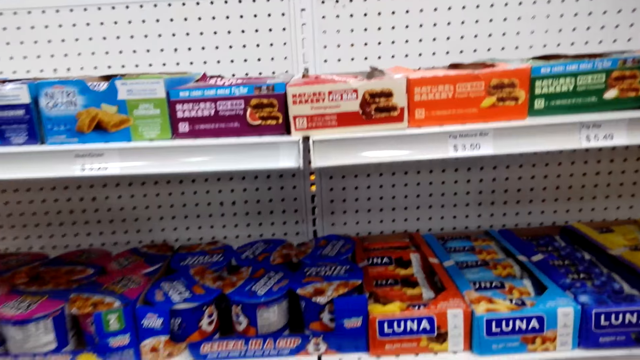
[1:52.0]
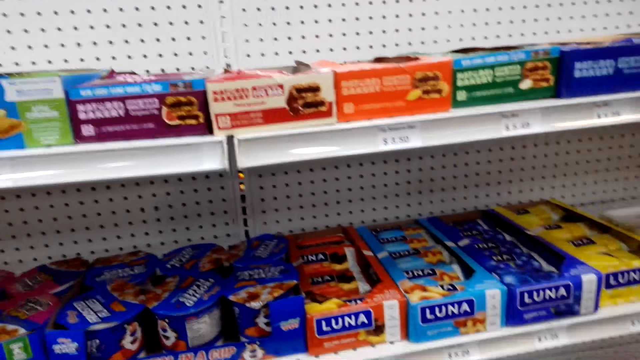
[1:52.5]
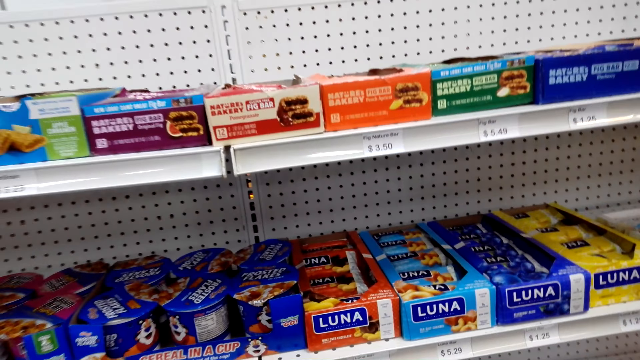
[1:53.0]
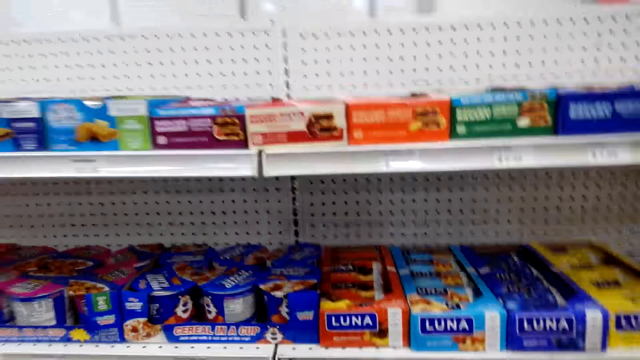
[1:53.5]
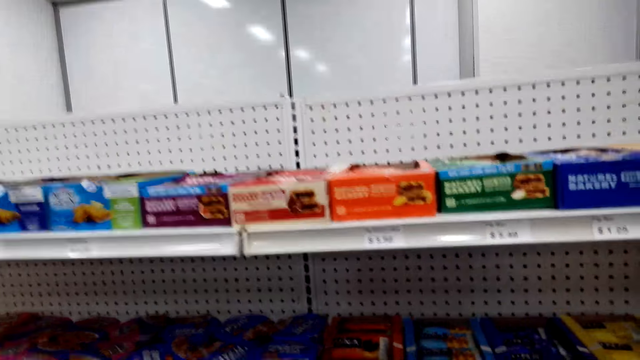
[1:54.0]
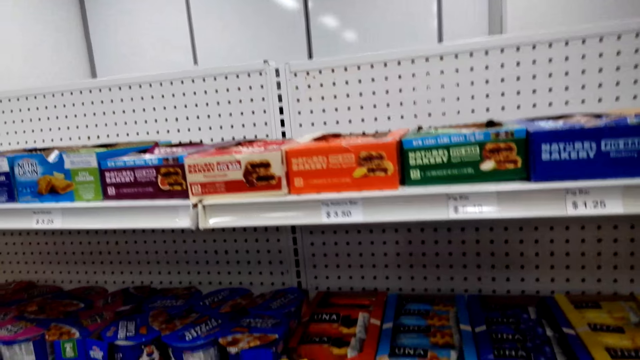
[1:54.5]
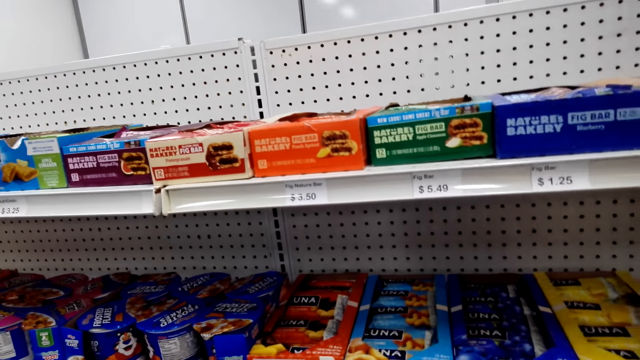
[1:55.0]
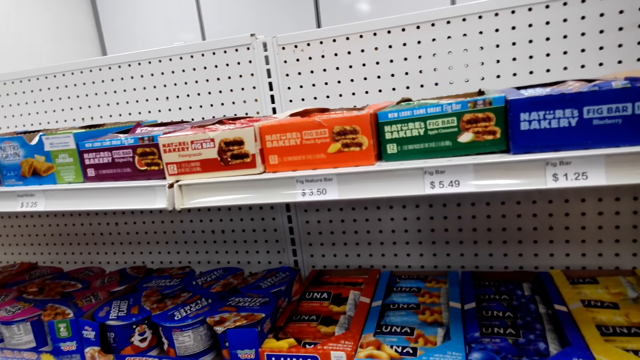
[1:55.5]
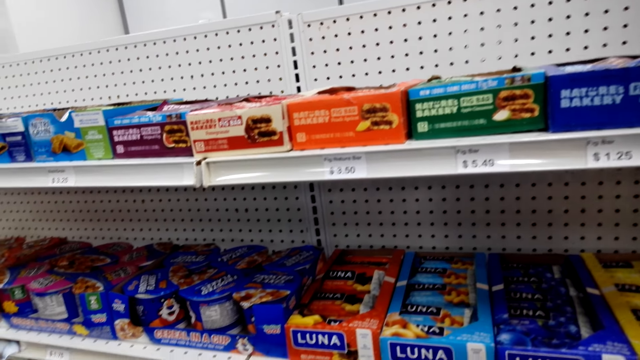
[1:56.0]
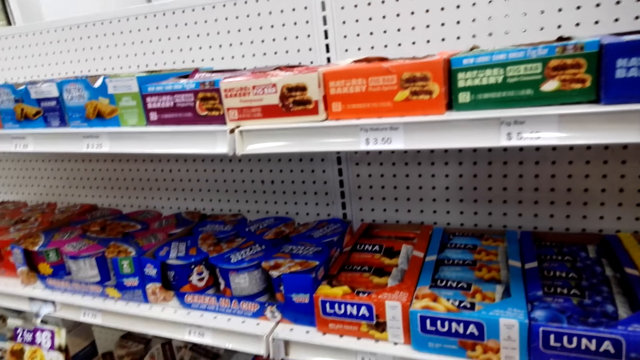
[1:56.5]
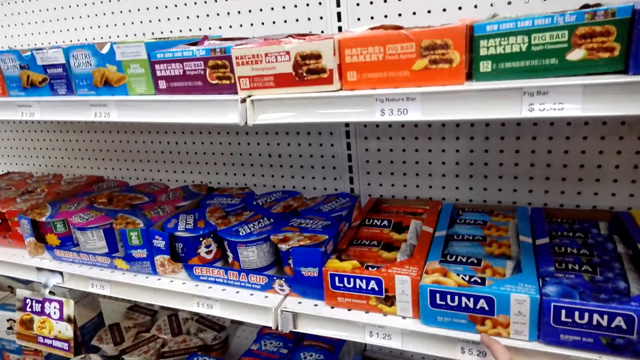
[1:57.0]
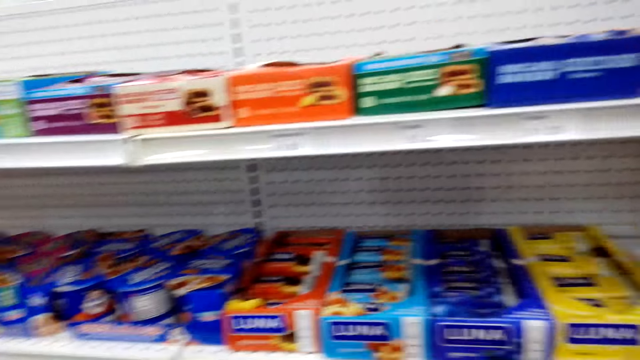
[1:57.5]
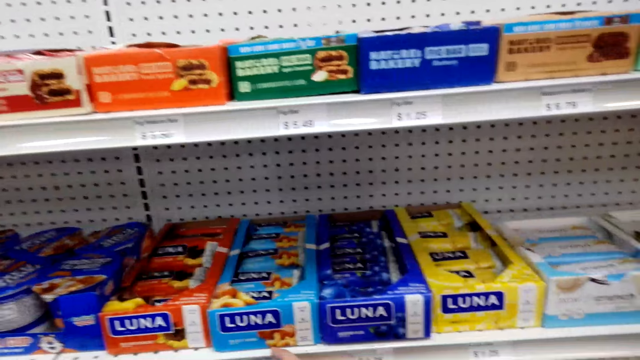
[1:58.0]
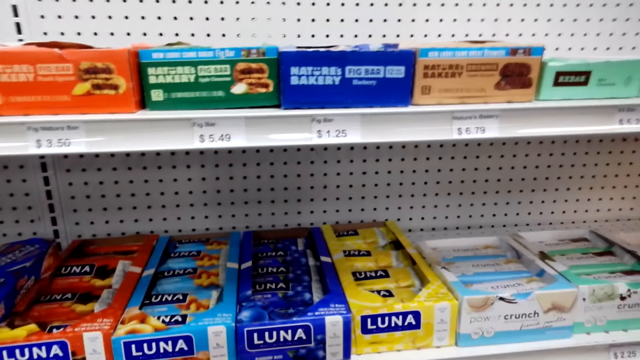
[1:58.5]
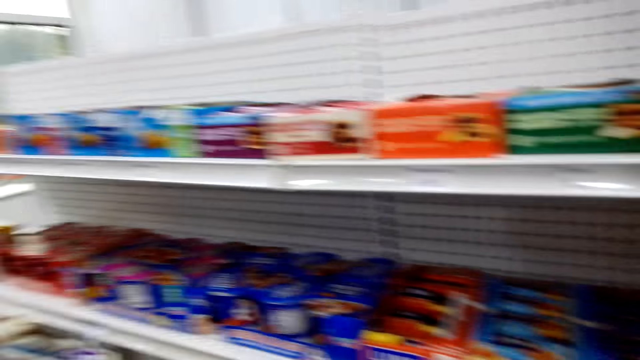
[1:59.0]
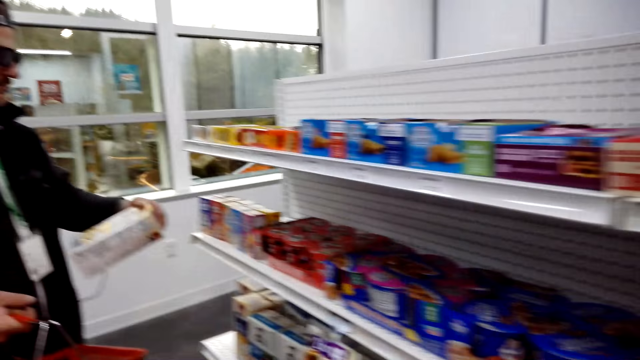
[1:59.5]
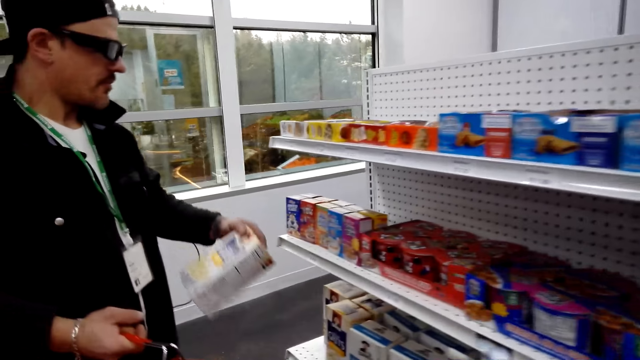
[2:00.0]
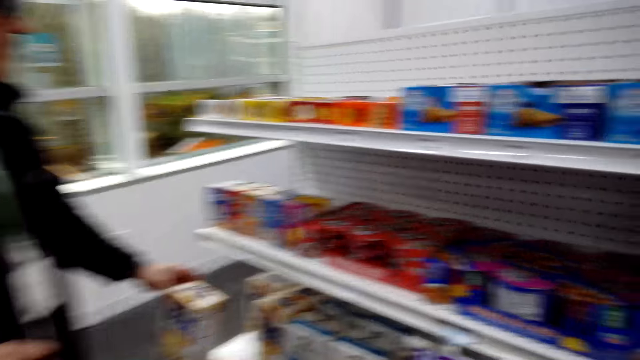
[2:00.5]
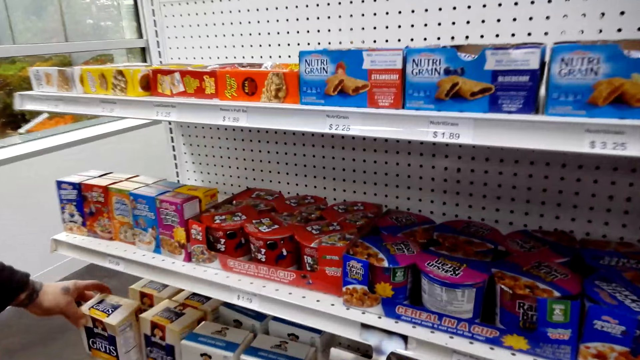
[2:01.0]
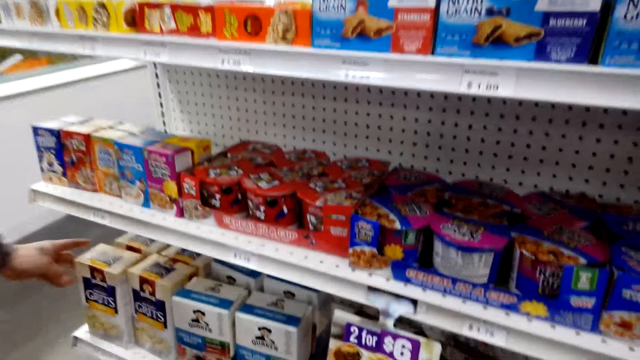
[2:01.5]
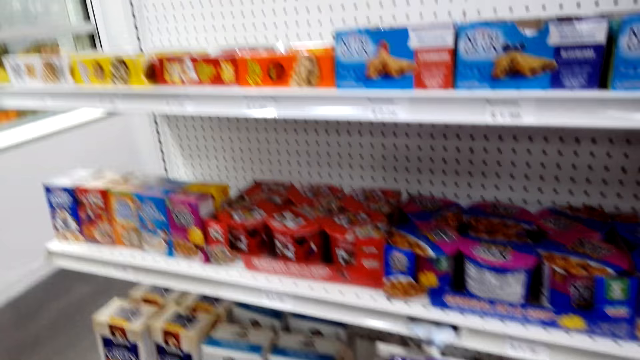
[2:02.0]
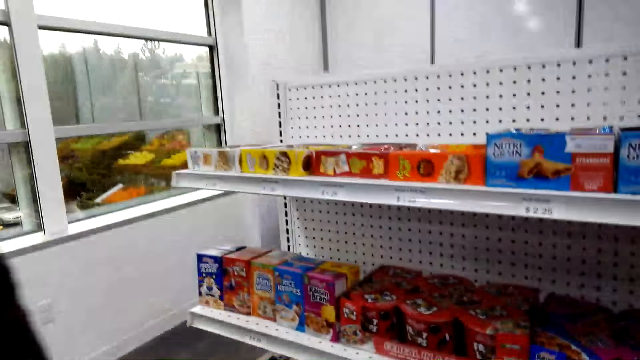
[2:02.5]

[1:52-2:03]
The camera wearer looks around. A person looks at the pack and puts the pack on the shelf.

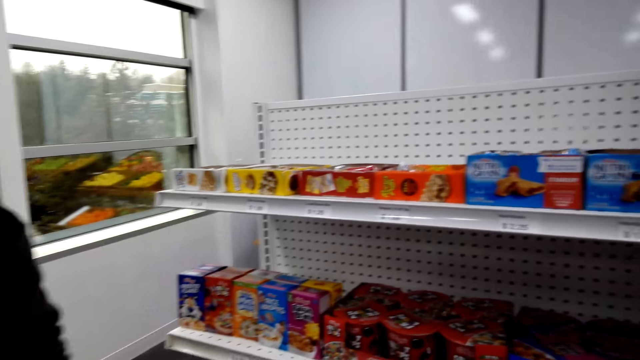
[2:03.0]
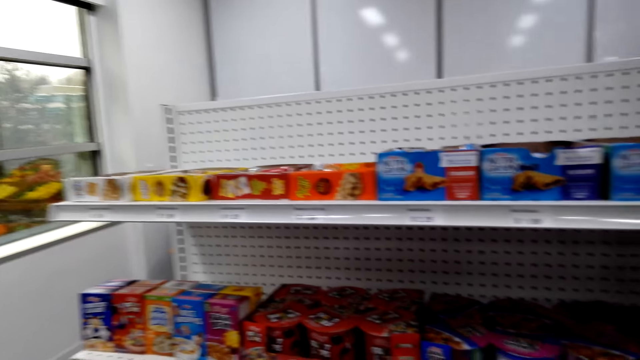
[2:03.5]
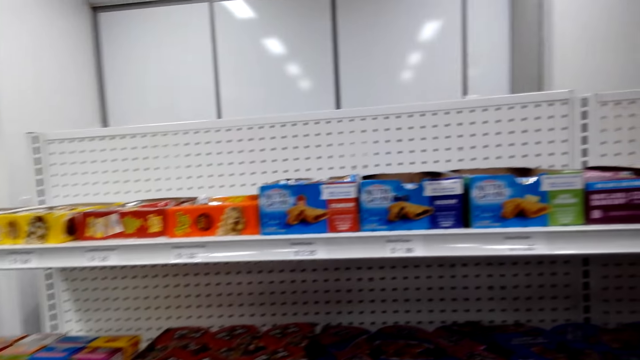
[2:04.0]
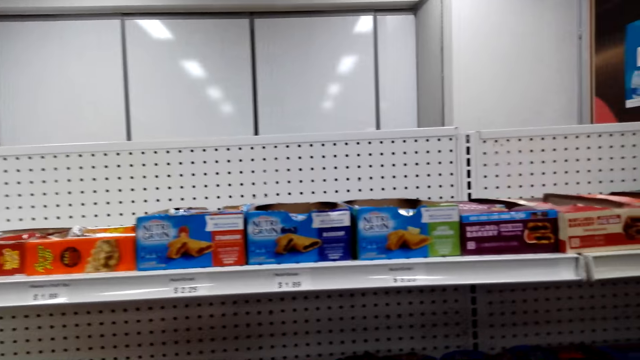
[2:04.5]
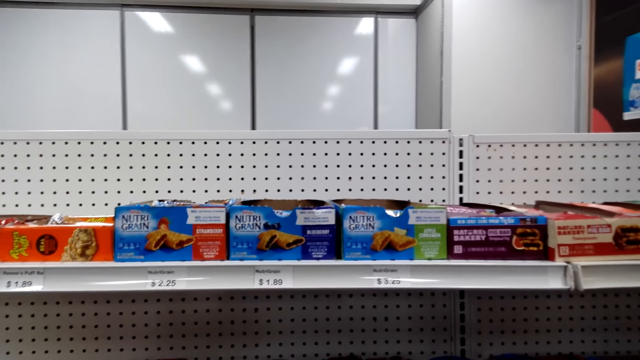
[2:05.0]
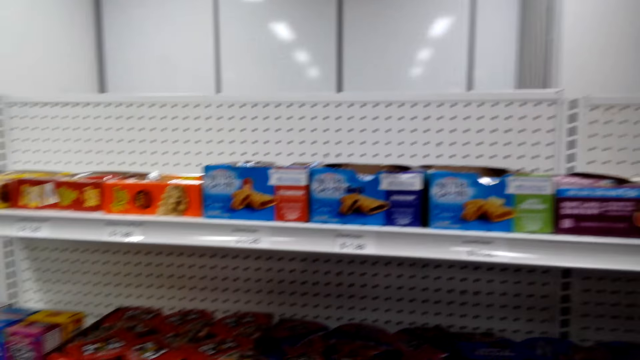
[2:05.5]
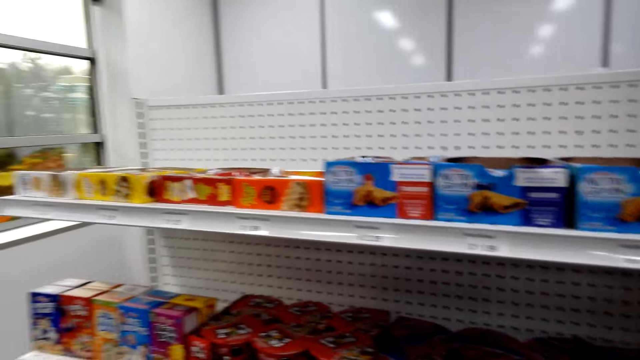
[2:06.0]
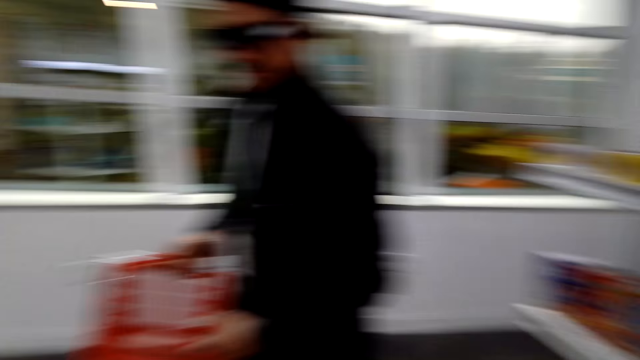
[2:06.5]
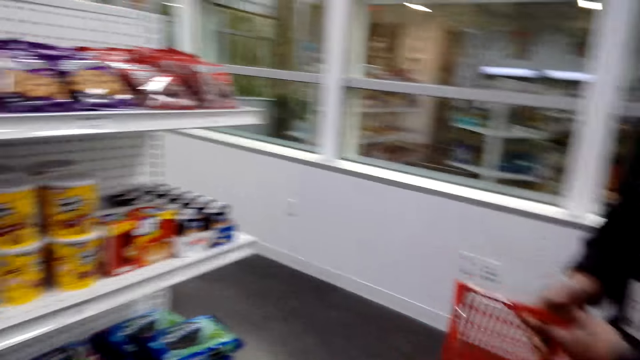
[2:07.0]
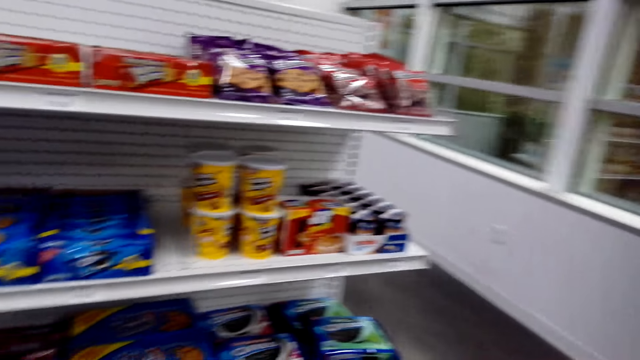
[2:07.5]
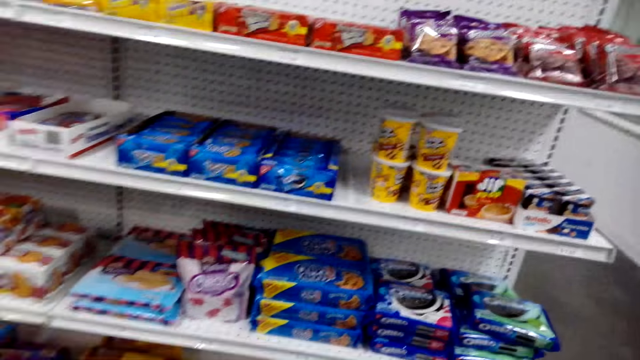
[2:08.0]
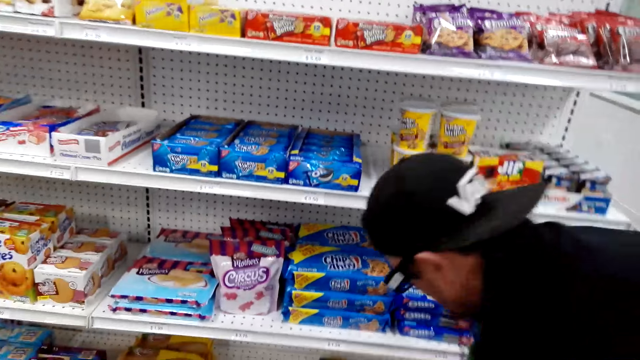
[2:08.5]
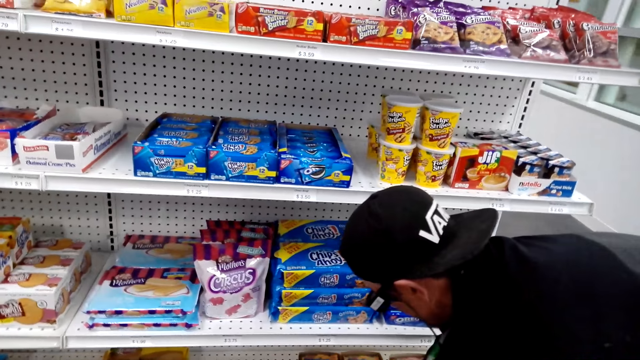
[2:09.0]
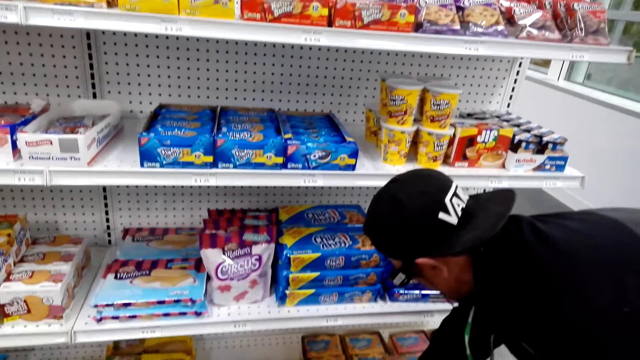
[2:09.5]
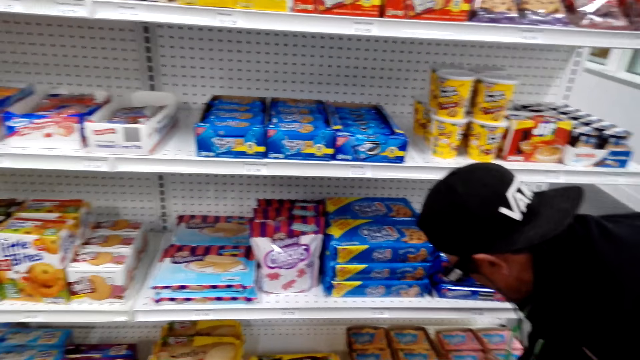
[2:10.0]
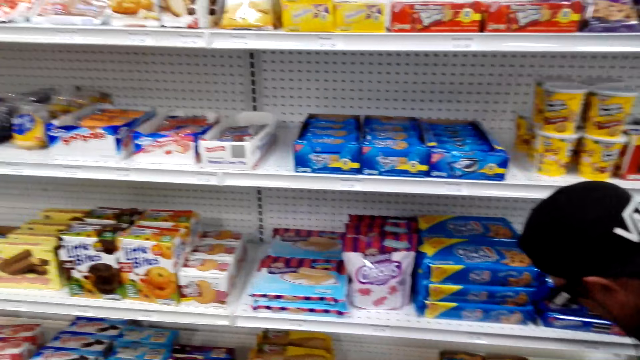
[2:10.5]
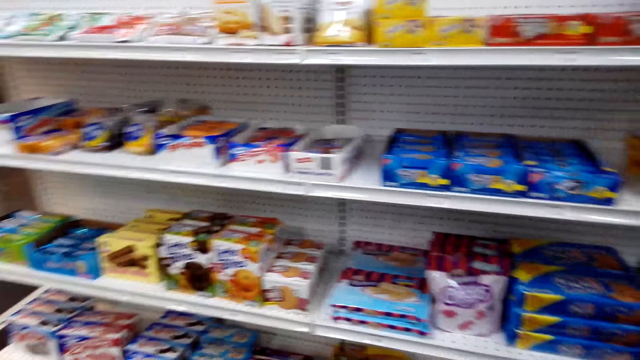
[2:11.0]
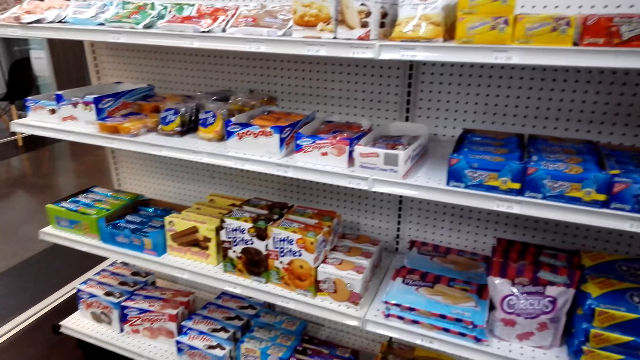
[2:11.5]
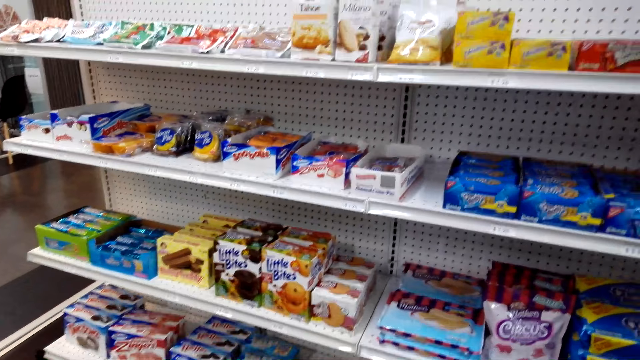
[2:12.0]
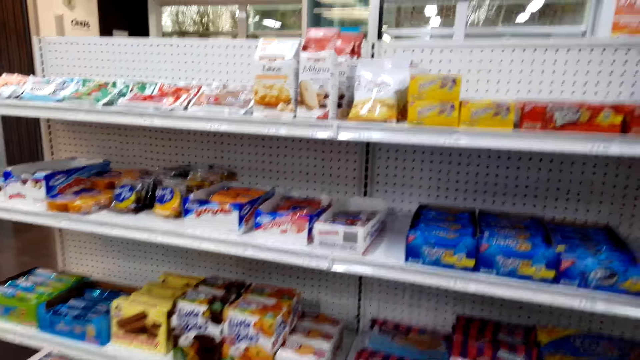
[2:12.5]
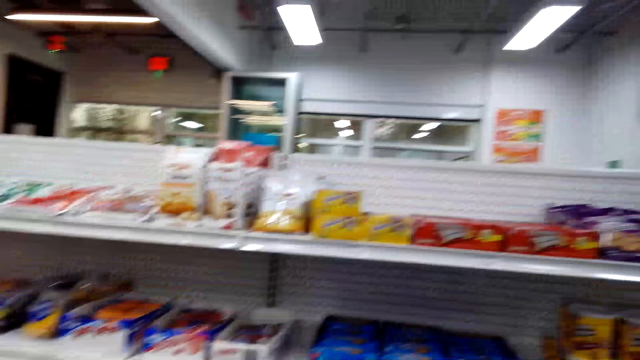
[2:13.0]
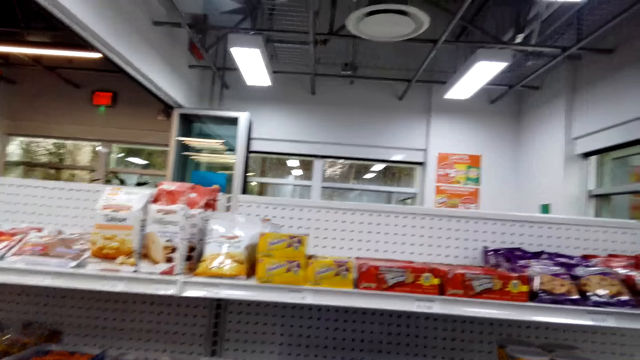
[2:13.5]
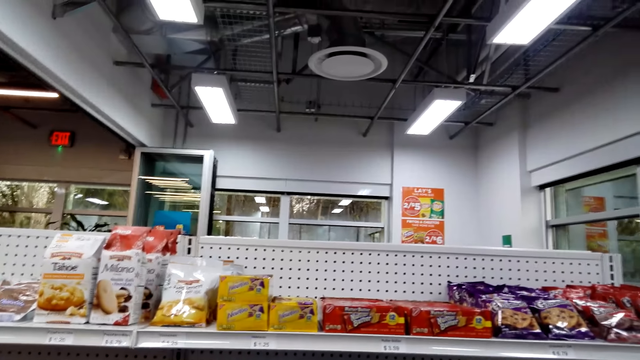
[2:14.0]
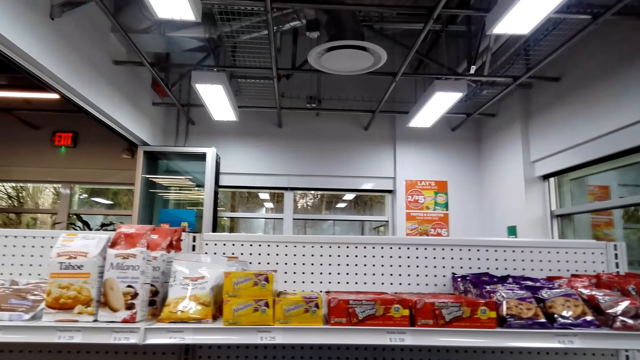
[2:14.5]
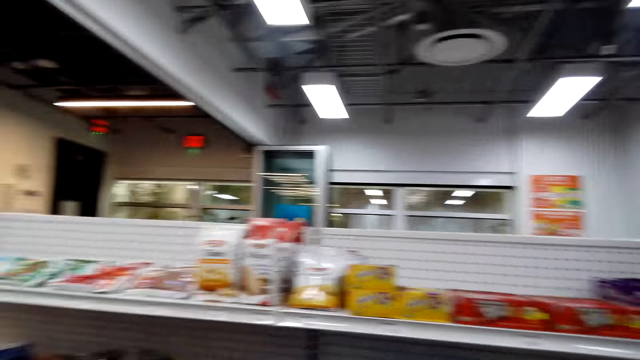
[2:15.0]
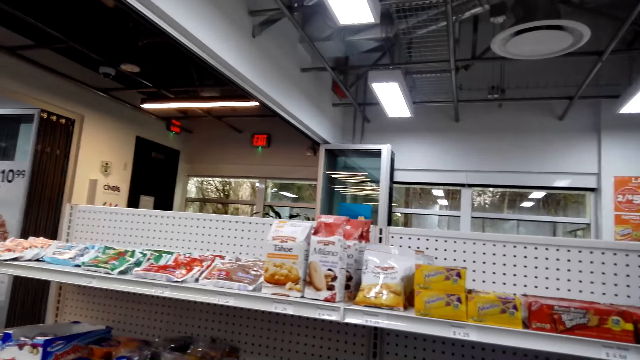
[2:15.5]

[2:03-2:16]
The camera wearer looks around the store. A person picks an item on the shelf. The camera wearer looks around.
